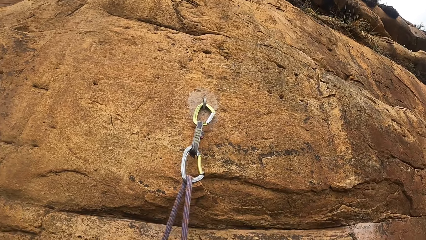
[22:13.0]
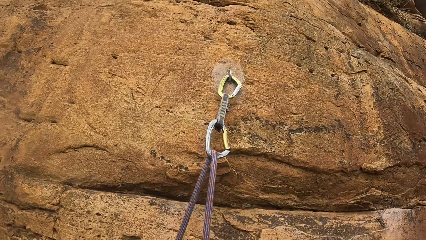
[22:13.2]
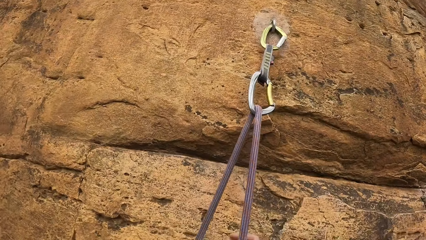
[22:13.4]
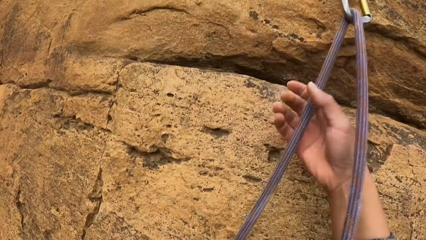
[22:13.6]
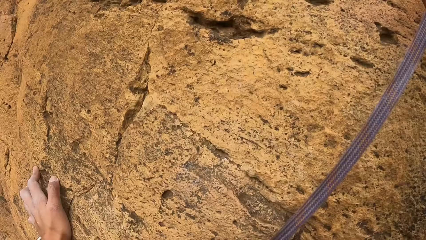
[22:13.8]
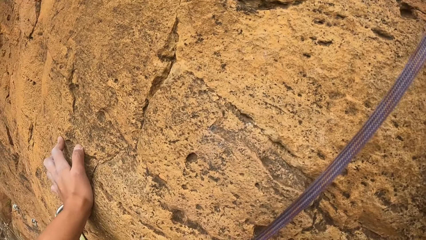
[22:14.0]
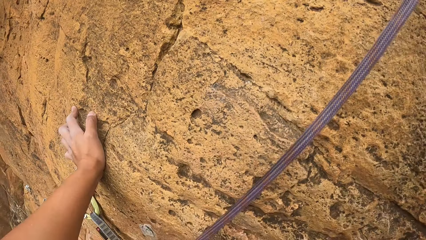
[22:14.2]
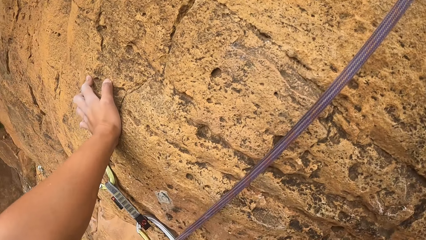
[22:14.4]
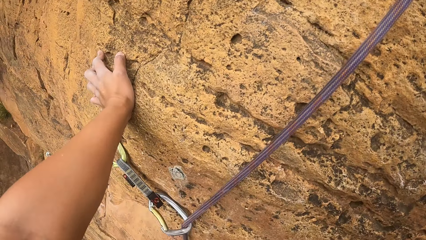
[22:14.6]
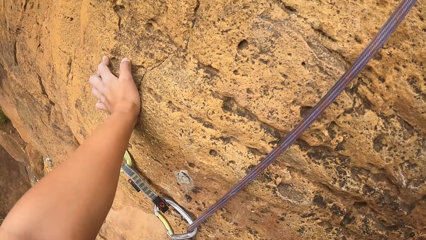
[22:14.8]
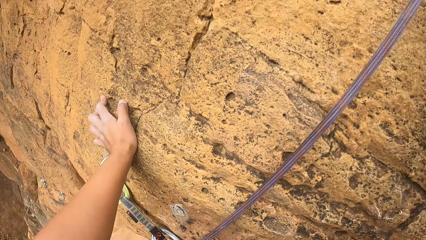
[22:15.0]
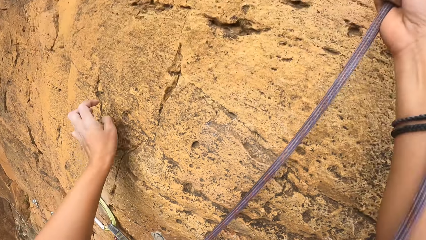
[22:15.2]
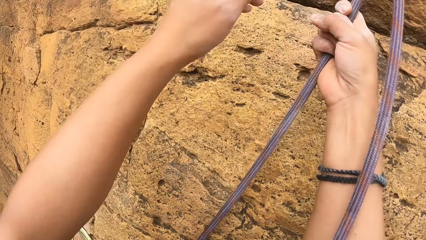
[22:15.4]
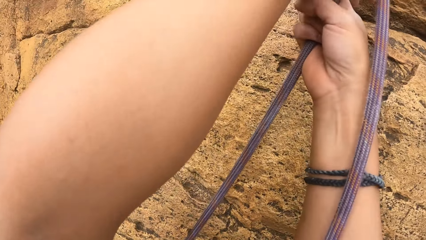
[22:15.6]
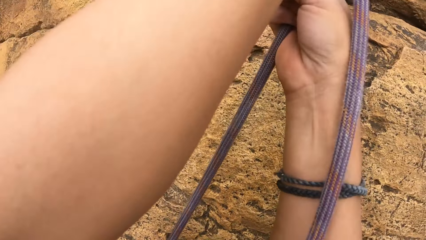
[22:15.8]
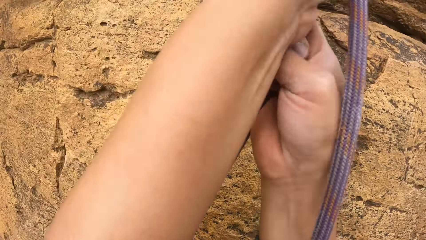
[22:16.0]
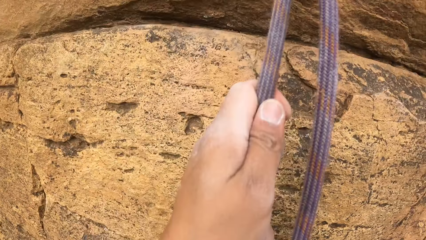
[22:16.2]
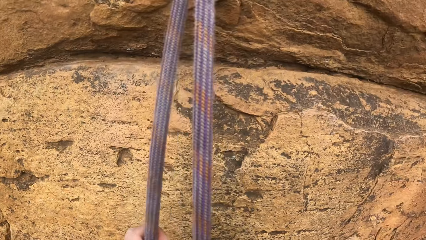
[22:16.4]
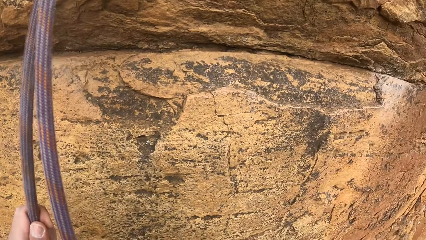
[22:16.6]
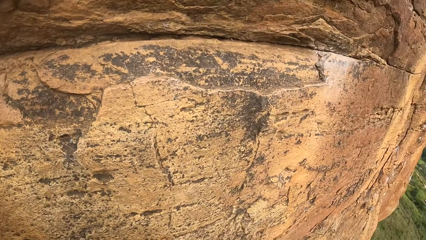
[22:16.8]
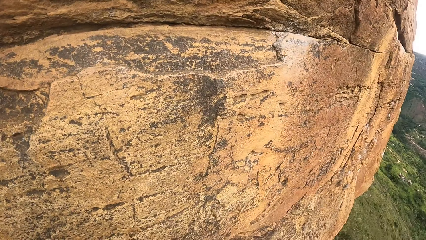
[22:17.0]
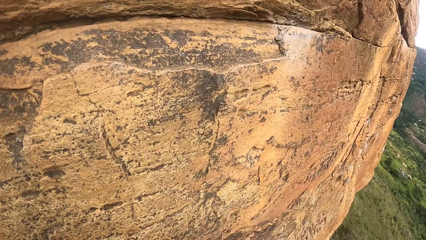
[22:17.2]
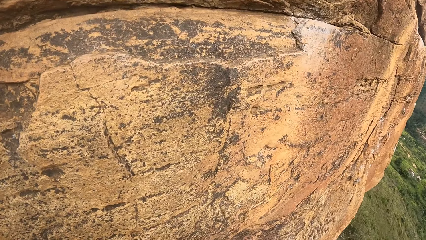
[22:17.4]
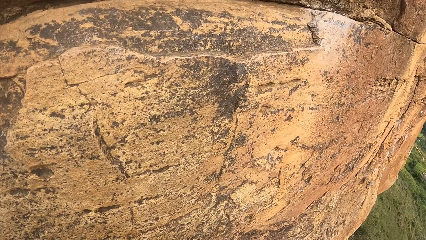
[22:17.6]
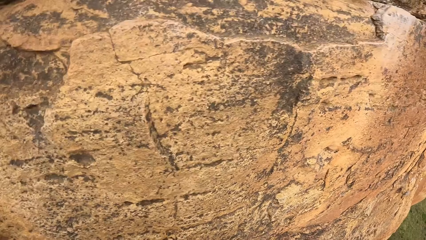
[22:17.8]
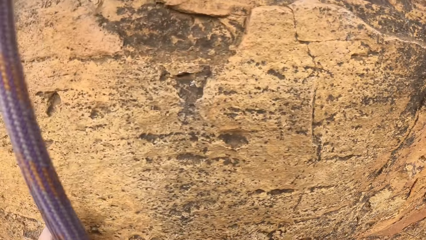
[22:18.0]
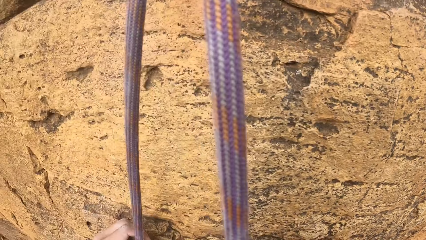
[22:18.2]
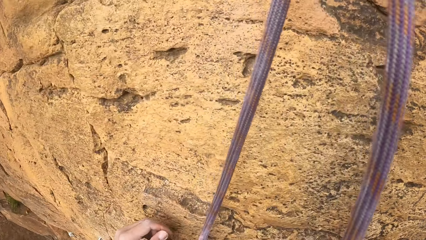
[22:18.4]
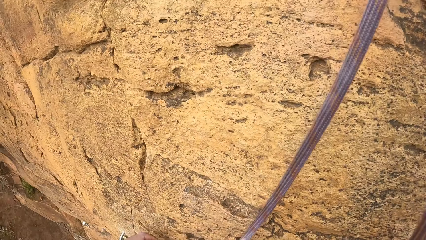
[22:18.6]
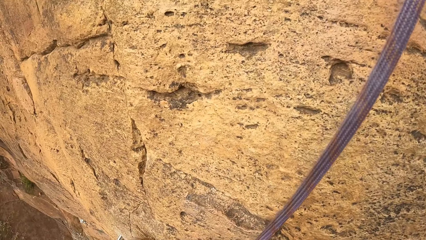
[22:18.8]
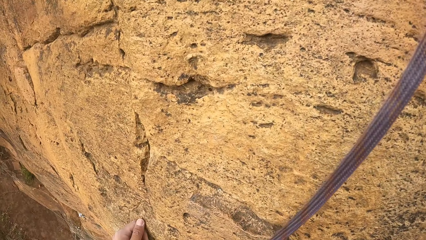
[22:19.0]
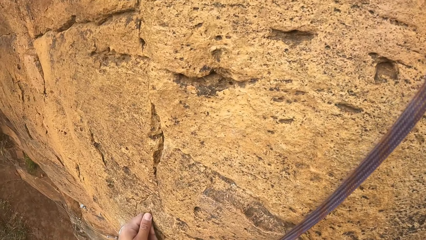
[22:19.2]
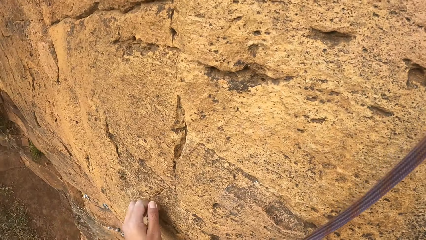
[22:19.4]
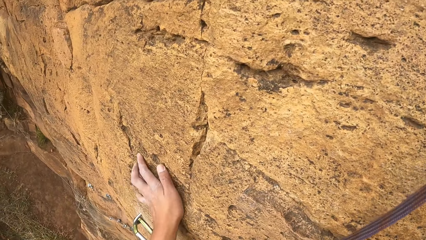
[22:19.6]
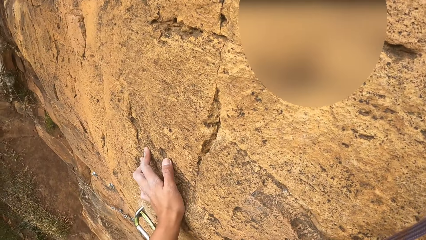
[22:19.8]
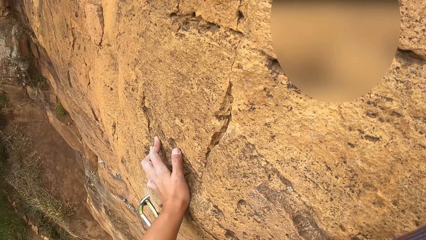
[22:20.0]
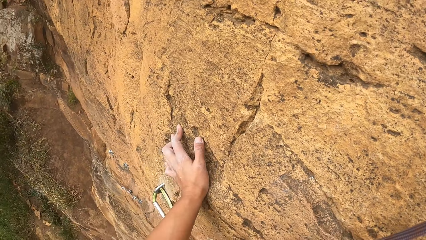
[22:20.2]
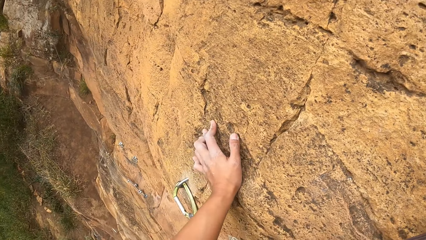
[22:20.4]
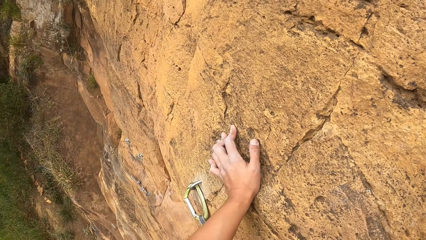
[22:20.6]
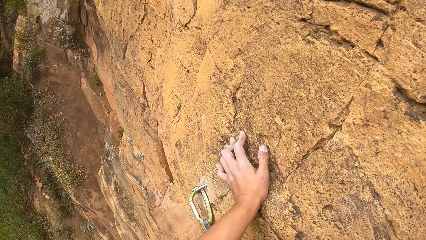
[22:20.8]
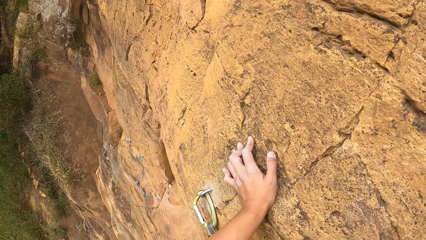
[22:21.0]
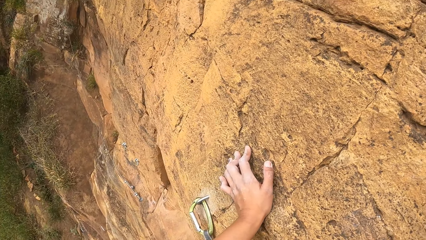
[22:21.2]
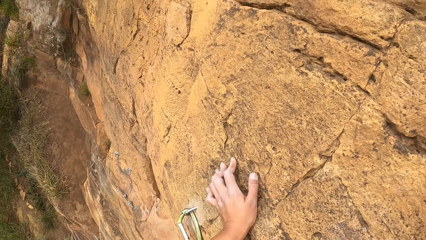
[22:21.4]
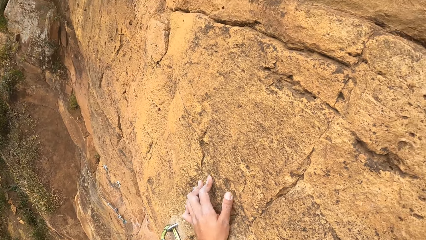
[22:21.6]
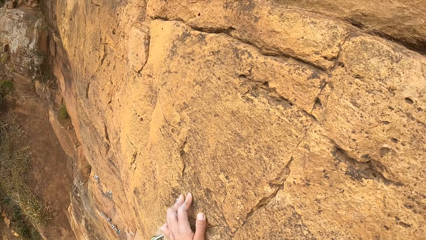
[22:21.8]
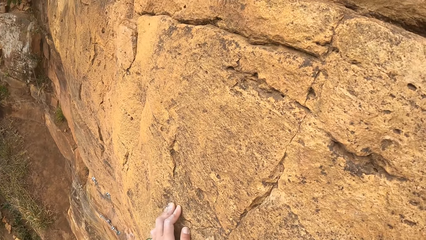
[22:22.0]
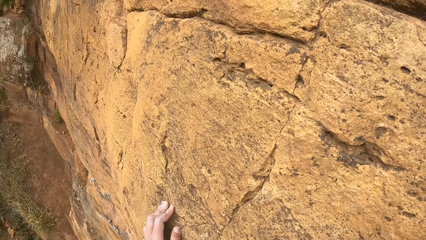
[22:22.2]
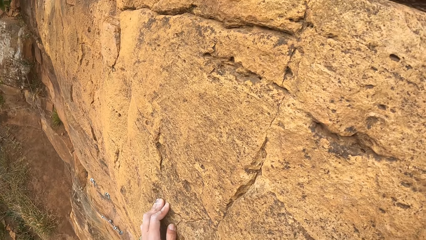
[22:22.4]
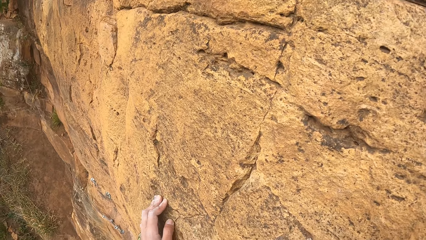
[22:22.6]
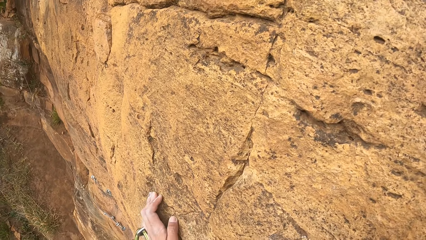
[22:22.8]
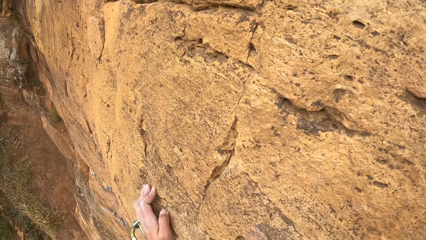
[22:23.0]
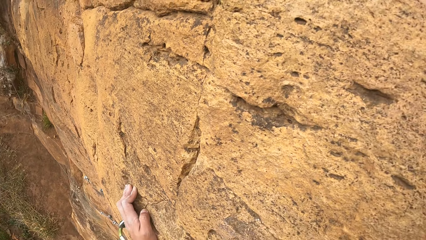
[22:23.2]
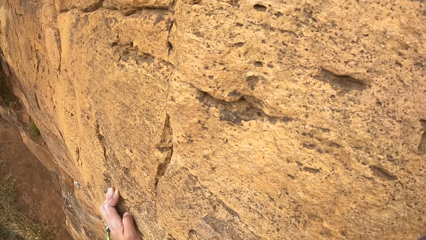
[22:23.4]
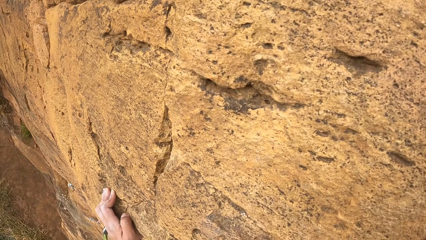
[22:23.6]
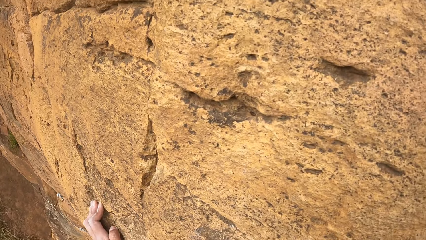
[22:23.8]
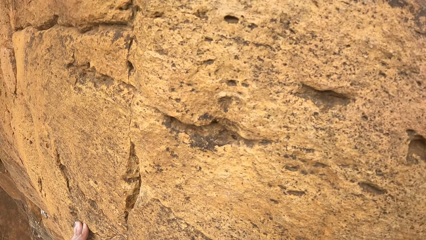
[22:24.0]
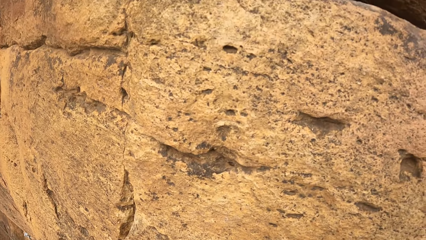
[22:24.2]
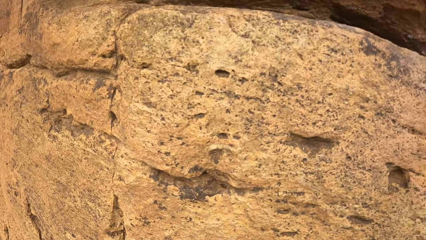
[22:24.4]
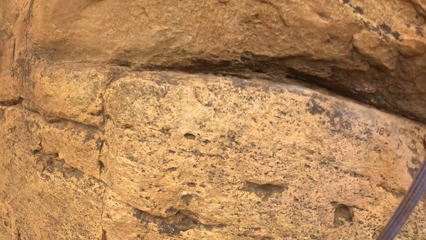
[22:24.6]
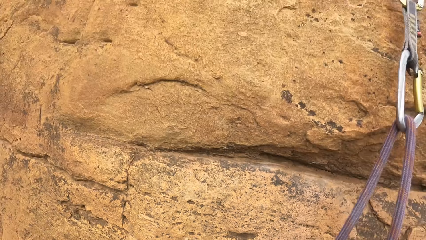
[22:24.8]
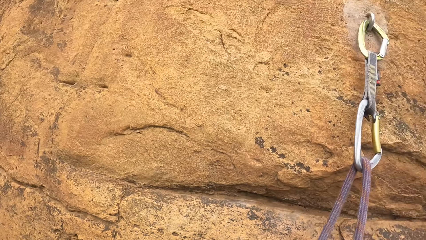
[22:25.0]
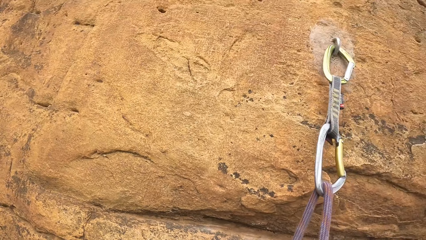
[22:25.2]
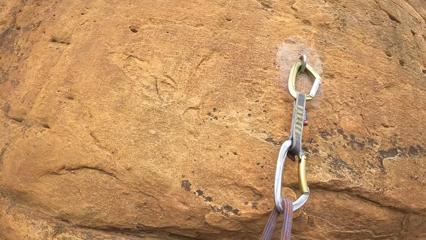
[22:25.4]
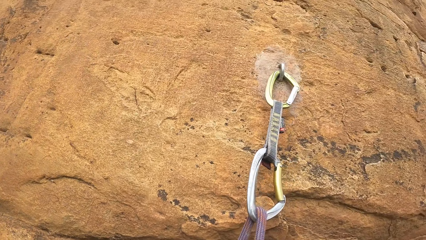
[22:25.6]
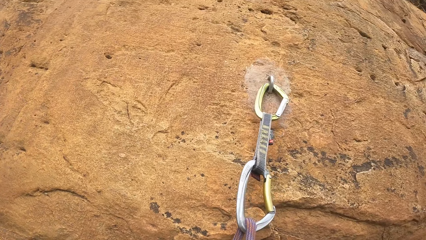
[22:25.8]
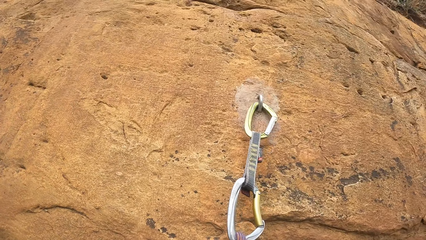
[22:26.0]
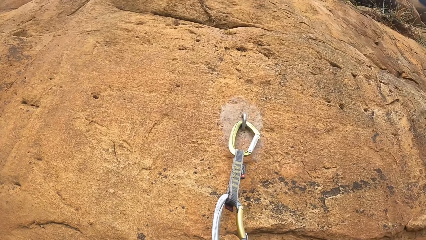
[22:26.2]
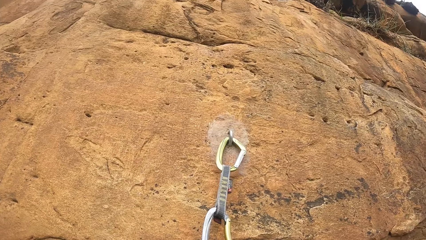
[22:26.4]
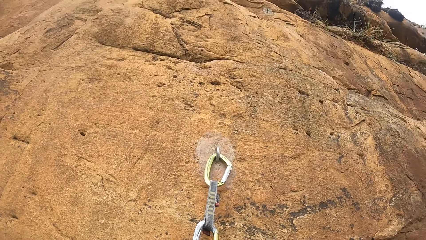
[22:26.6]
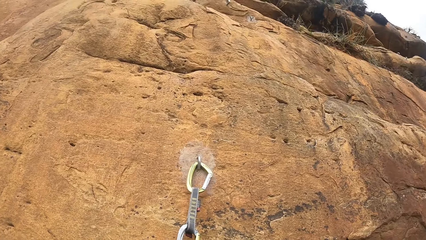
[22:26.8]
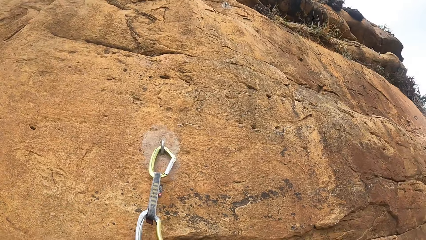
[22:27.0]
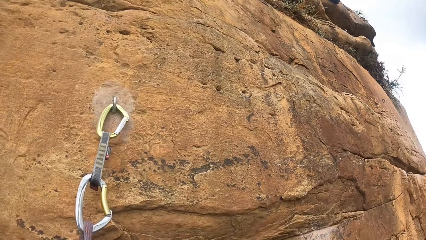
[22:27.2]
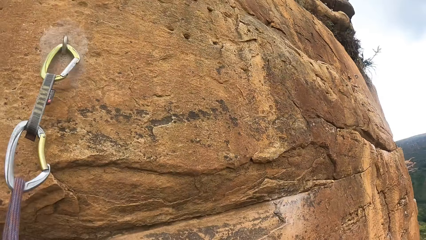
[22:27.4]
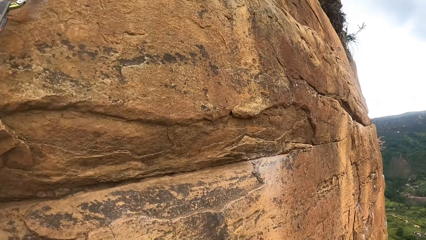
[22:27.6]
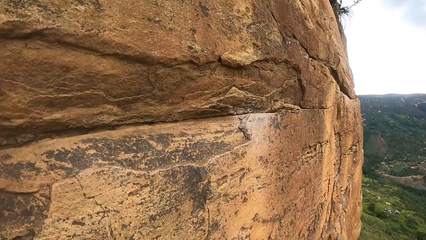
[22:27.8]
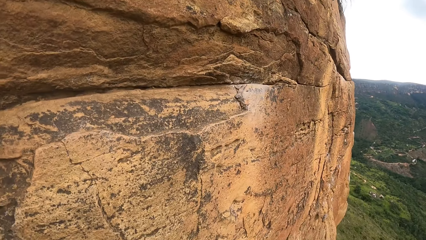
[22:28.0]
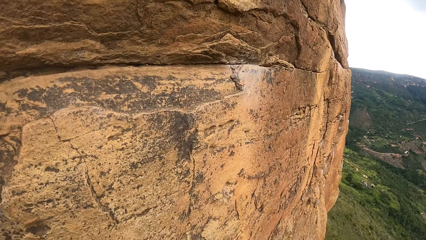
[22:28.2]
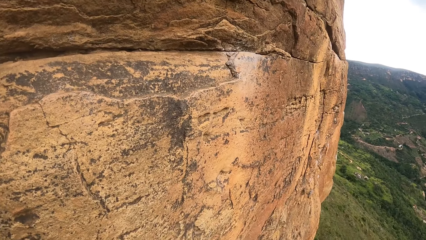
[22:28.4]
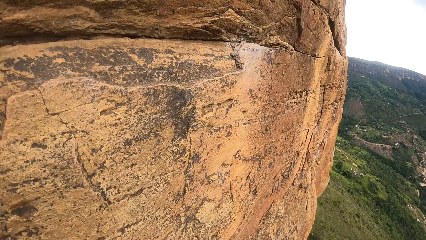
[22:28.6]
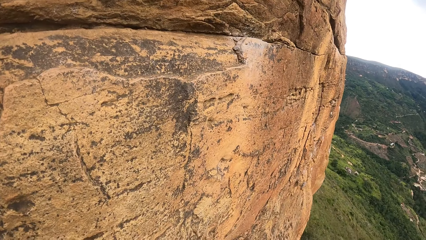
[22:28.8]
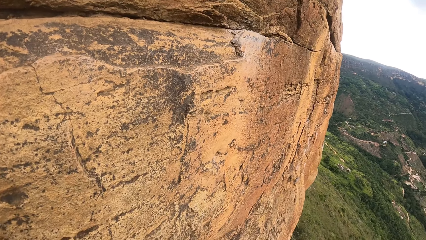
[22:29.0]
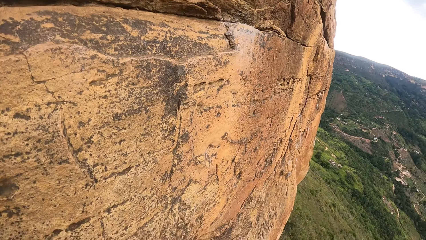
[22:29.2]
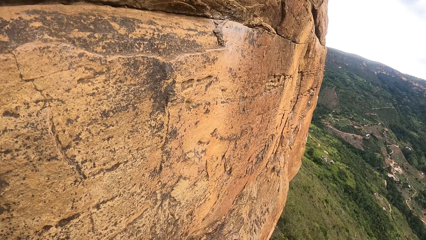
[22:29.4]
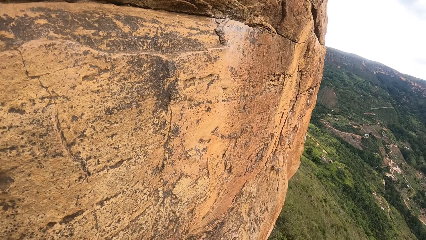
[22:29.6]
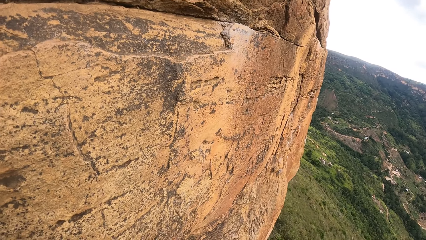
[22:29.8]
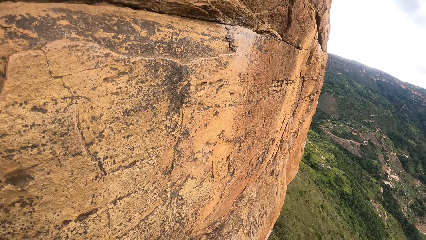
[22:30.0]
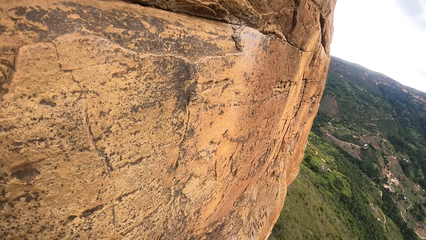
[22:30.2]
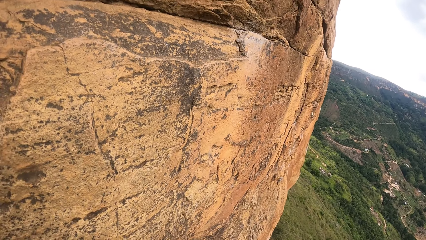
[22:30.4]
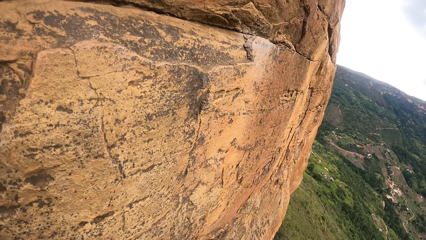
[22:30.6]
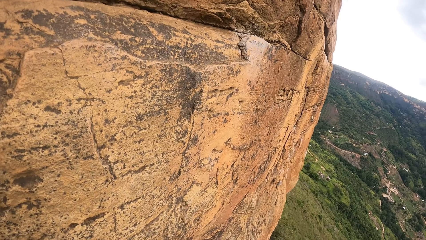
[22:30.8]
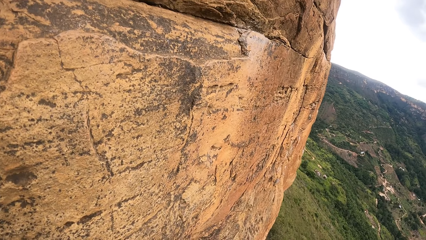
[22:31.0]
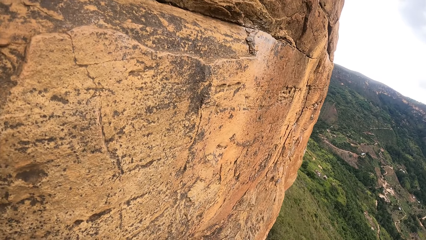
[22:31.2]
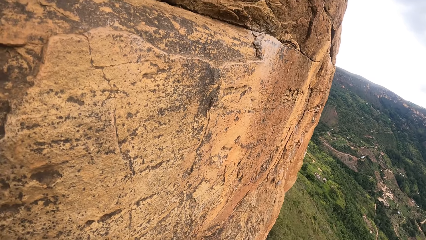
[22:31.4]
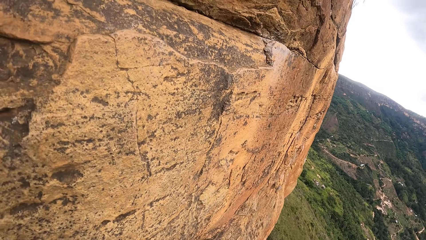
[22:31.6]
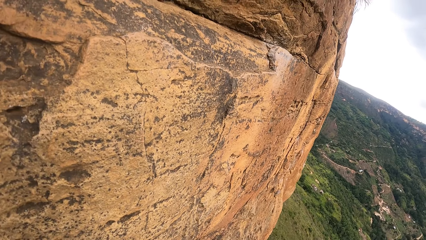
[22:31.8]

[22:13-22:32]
The camera wearer holds the rock with the left hand. They pull the rope, hold the rope with both hands, and look around the compound. They hold the rock with the left hand, adjust the hand on the rock mountain, and look around the compound. They look around.
